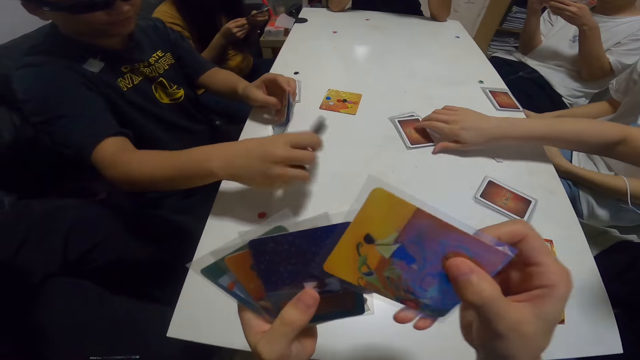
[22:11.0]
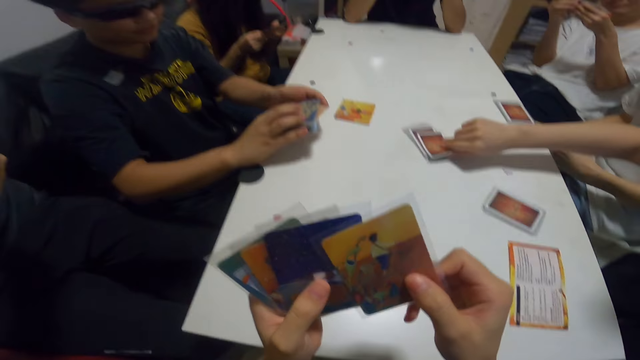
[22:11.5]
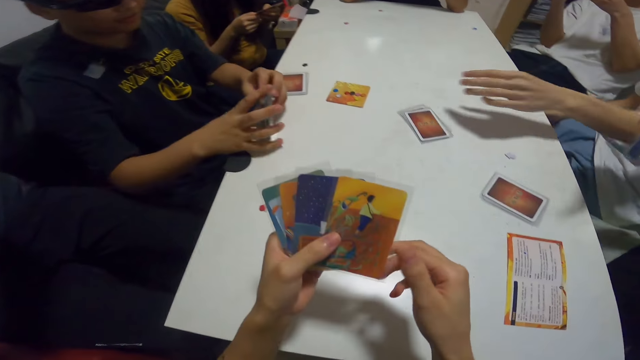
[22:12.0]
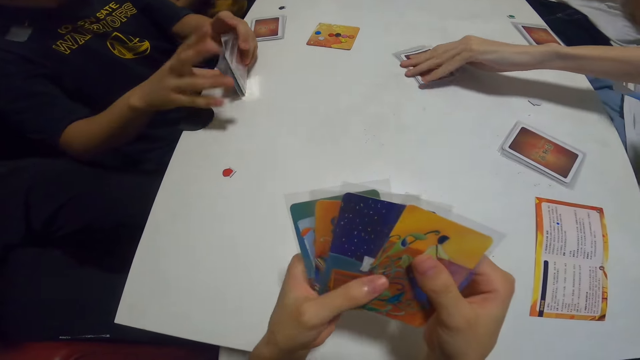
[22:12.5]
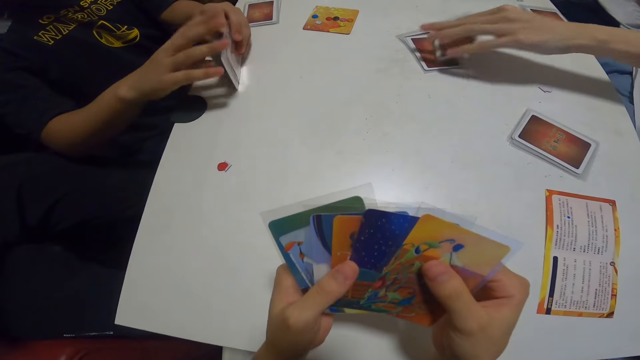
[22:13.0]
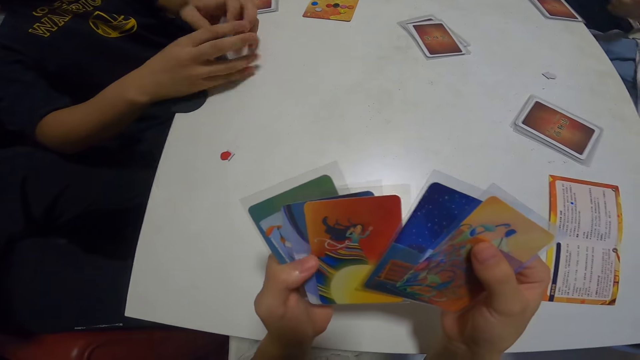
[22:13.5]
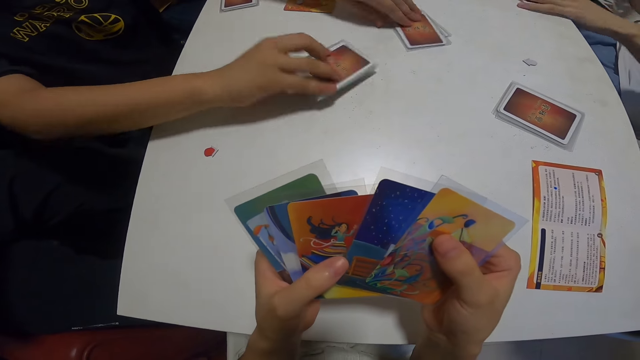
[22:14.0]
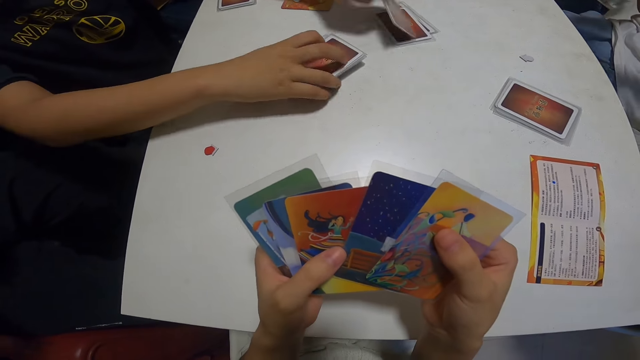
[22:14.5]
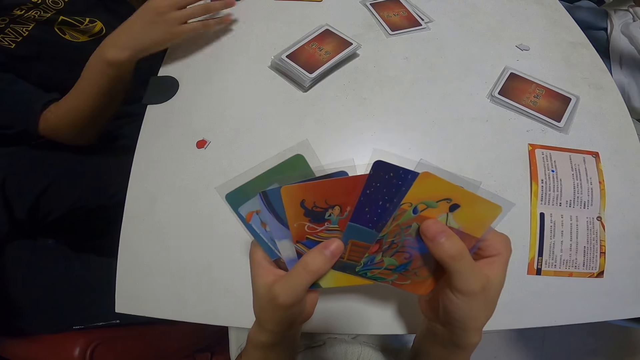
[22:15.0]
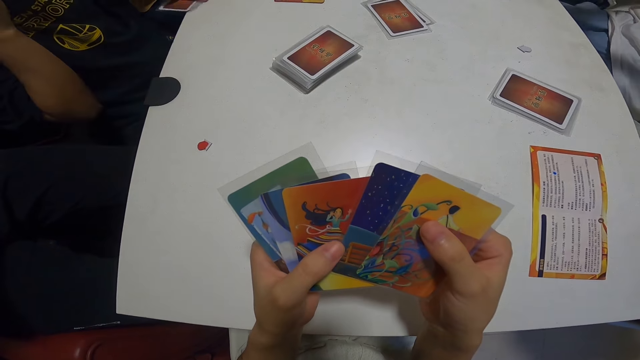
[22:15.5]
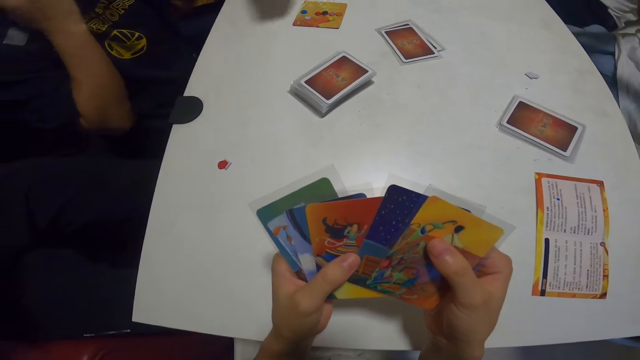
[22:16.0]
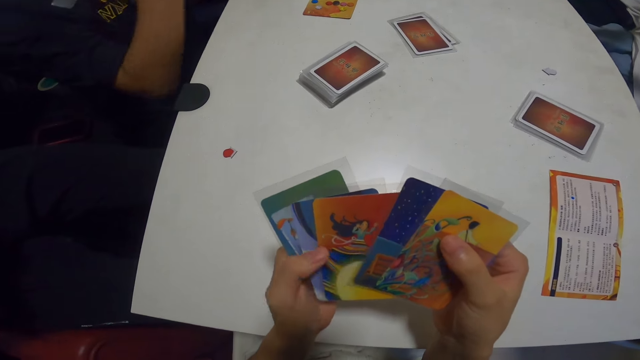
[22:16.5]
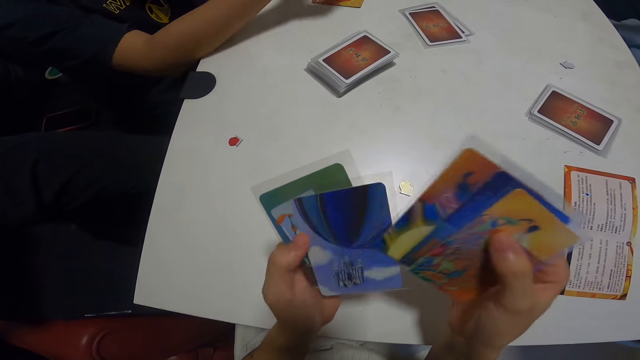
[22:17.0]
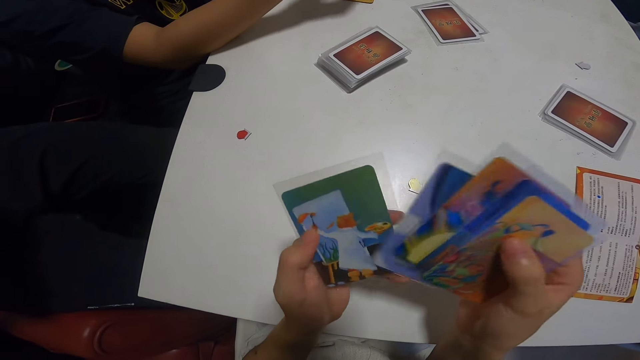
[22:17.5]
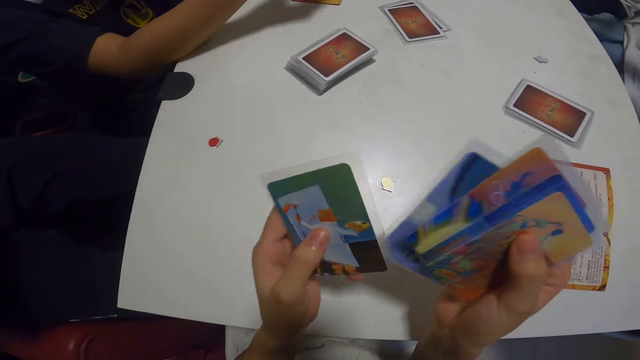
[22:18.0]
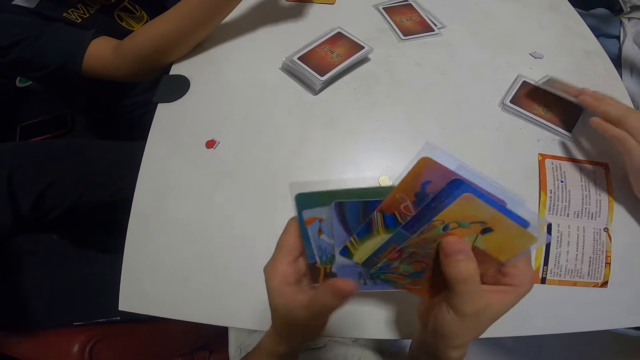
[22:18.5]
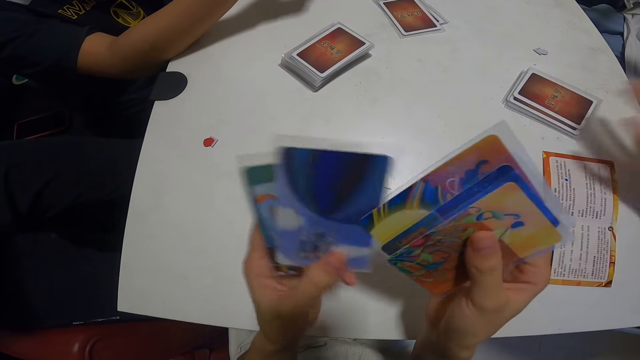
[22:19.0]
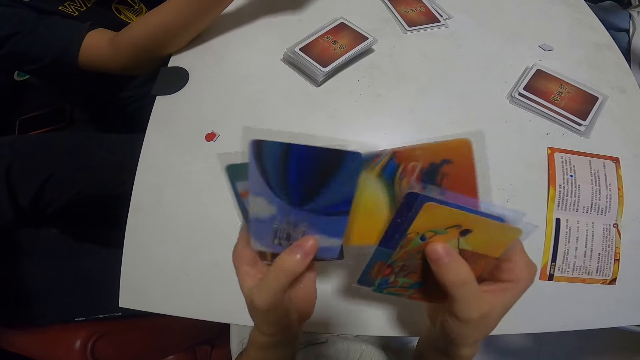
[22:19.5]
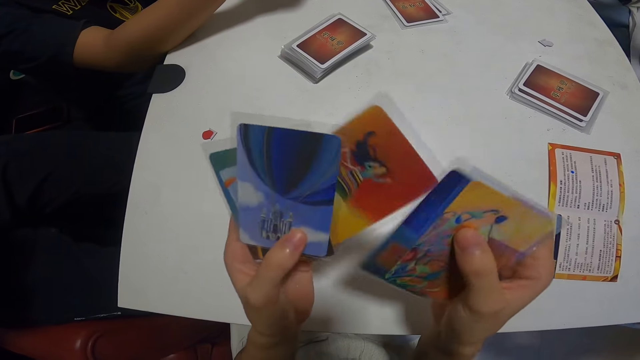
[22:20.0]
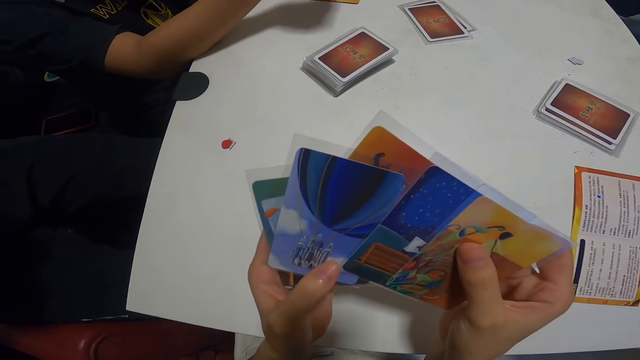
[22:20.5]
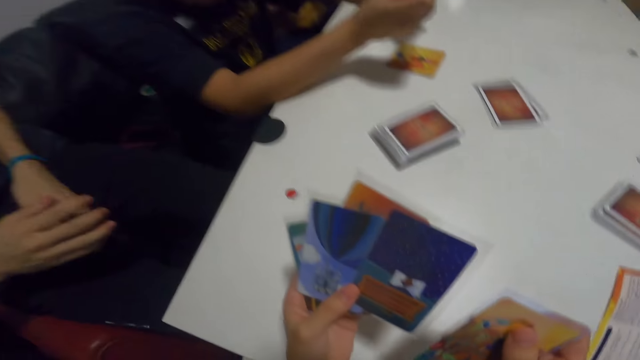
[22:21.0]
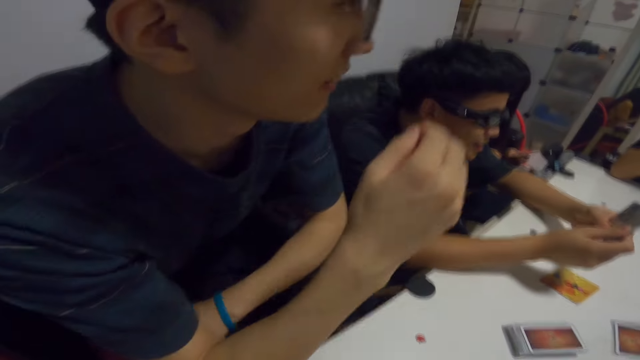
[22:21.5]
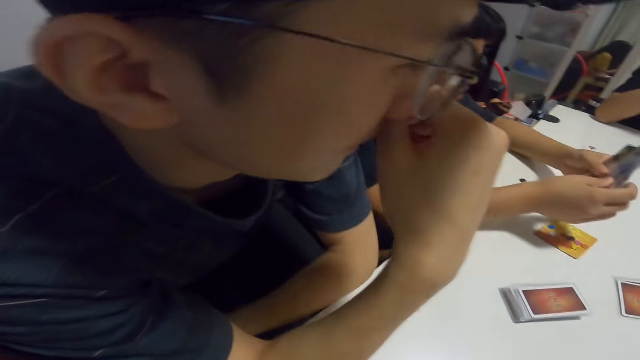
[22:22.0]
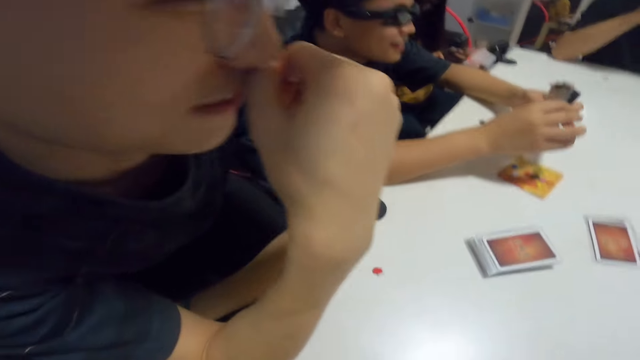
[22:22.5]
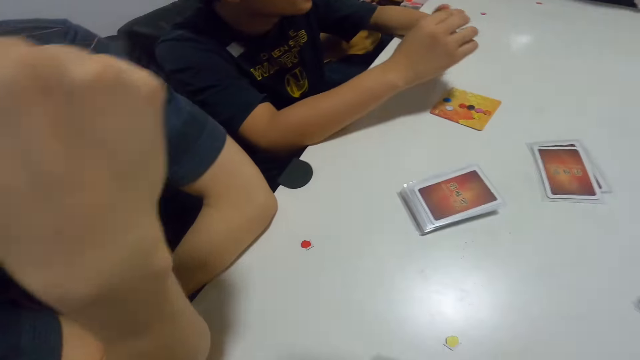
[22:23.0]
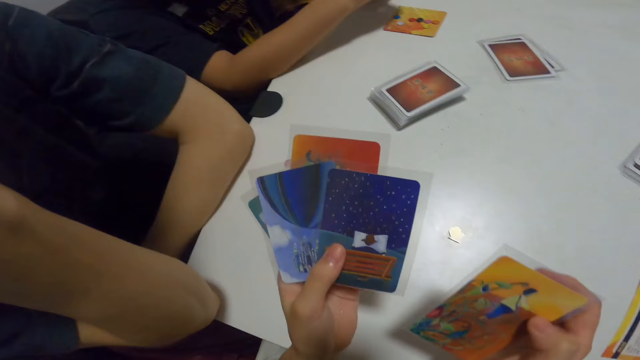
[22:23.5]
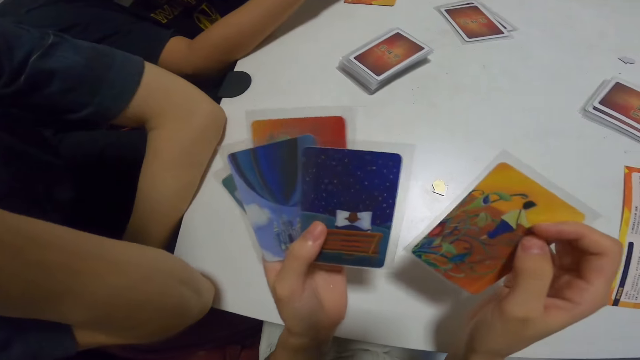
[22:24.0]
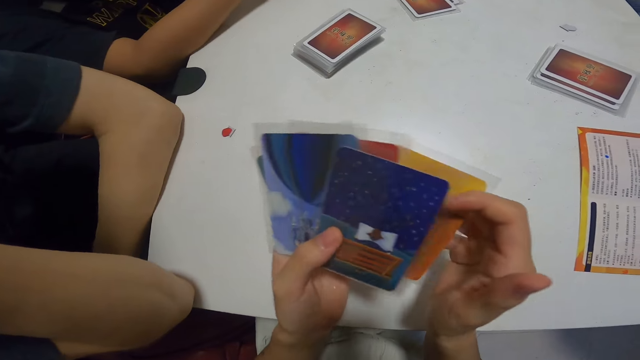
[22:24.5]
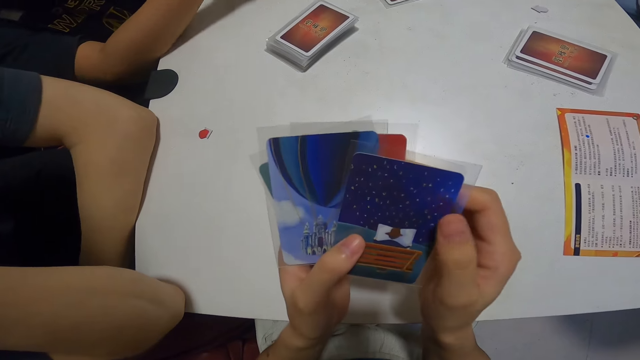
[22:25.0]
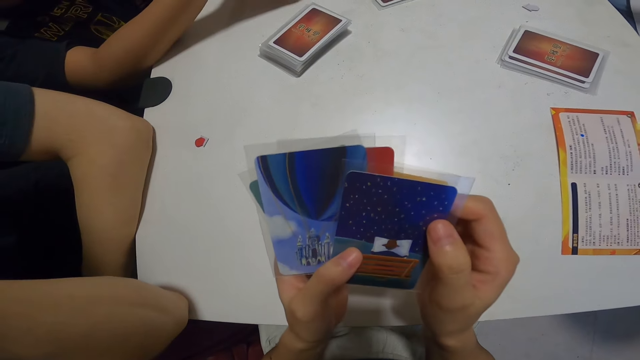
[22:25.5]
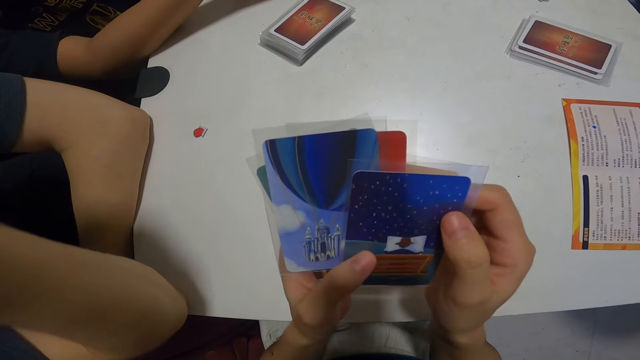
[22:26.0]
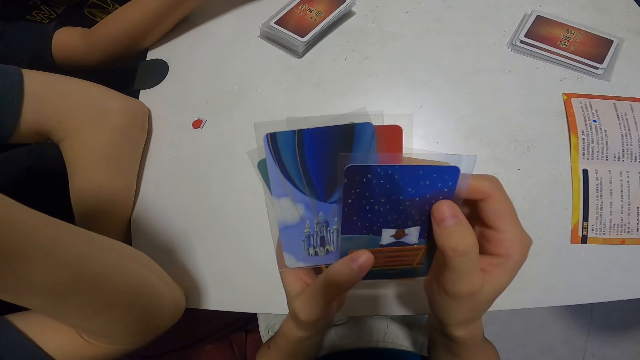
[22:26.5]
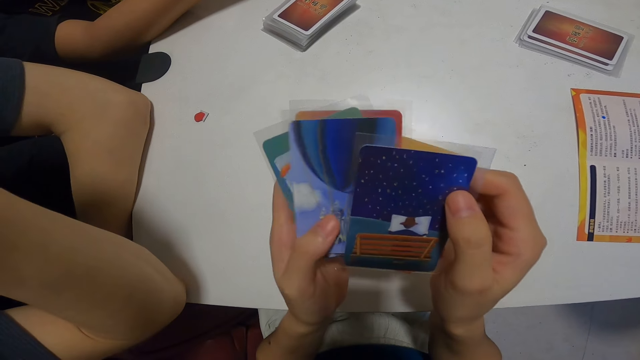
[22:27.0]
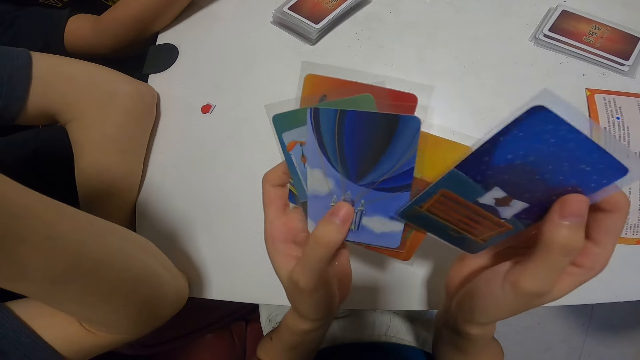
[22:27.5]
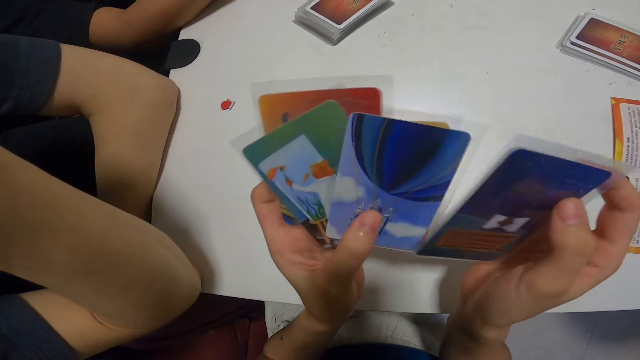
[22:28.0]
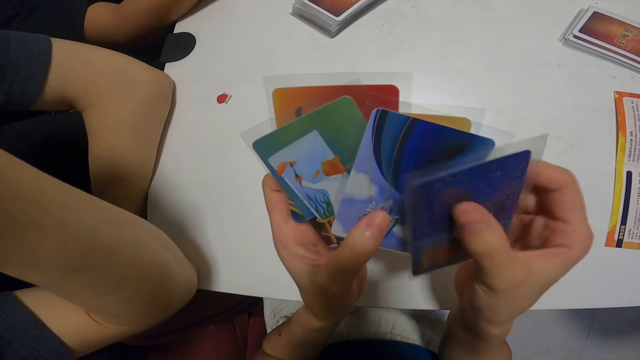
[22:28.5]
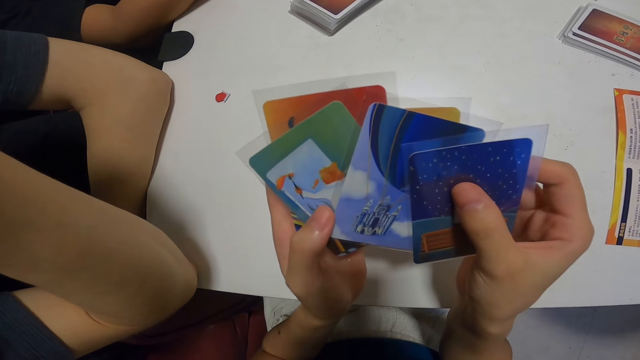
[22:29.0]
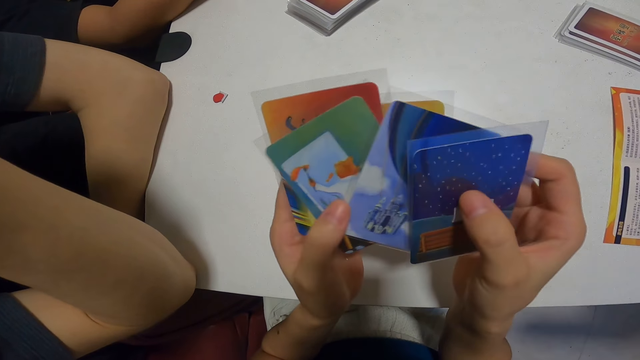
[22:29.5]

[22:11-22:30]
A person picks the cards on the table. Another person picks the card on the table. A third person picks the card on the table. The camera wearer sorts the cards. She shuffles the cards in her hands. The first person arranges the cards. The third person picks the cards on the table. The first person places the cards on the table, picks the card on the table, places the card on the table, and picks the card on the table. The camera wearer looks at her cards. She sorts the cards. The first person moves his hand. The second person places the card on top of the other card. The camera wearer sorts the cards. She interacts with the group. A person places his hands on the table. The first person sorts the cards. The camera wearer looks at the cards. She sorts the cards.

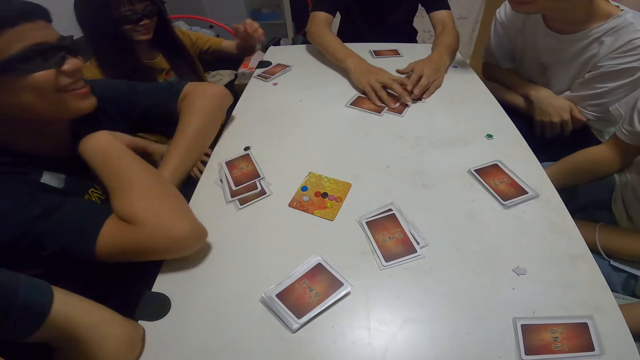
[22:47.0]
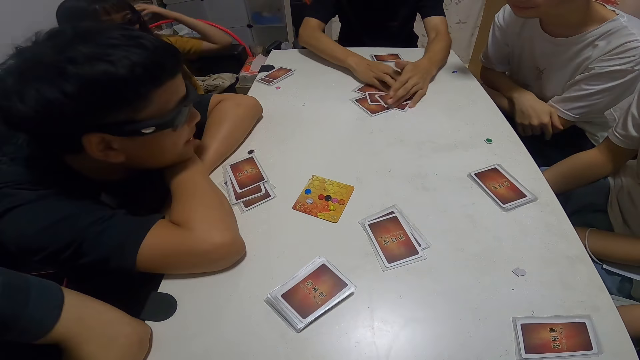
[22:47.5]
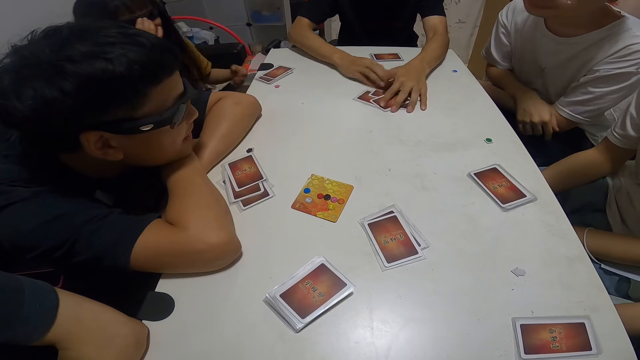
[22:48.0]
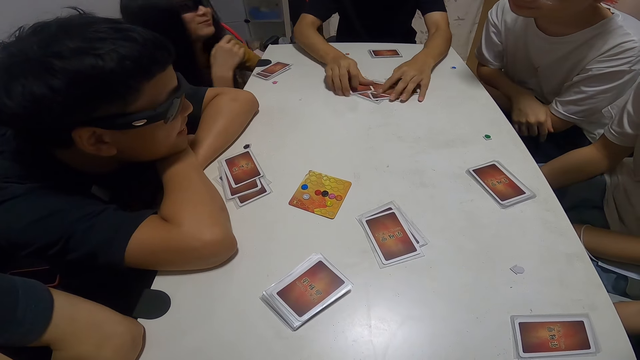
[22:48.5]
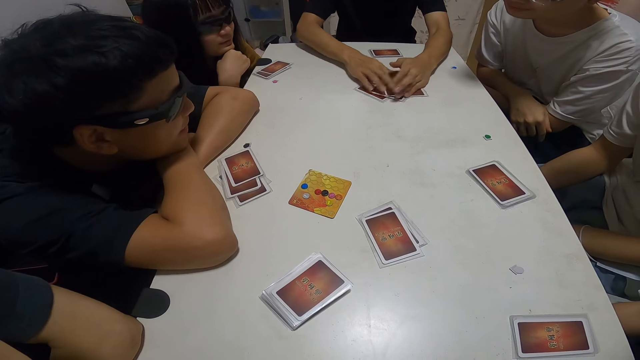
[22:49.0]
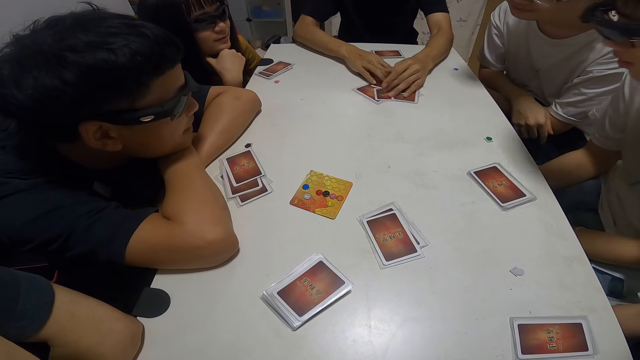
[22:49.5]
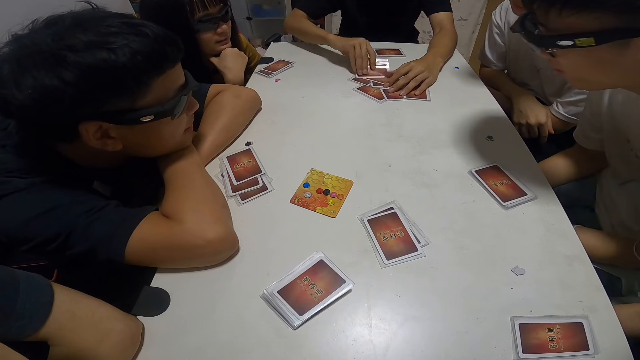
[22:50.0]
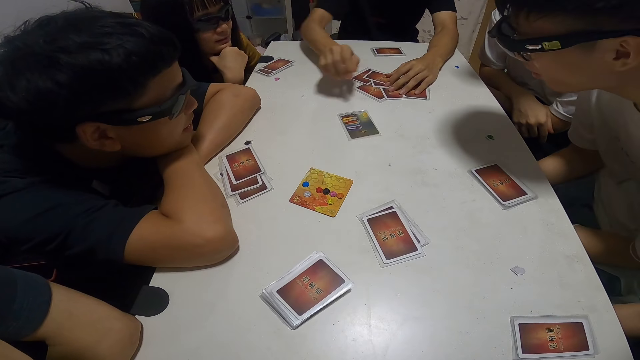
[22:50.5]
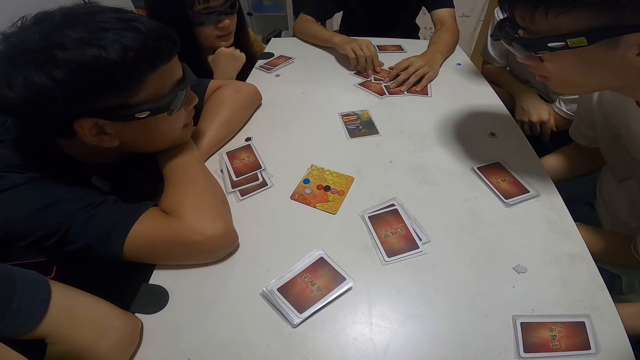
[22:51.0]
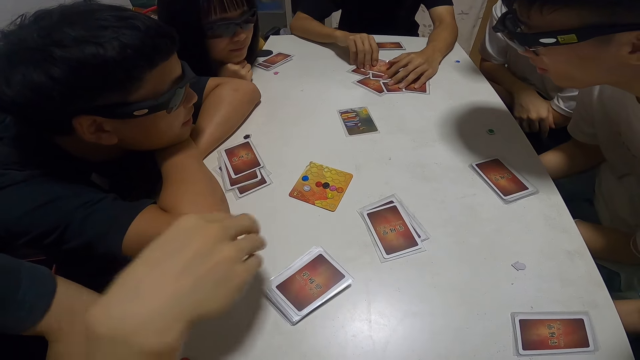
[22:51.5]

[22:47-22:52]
A man shuffles the cards.
